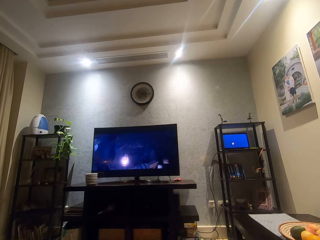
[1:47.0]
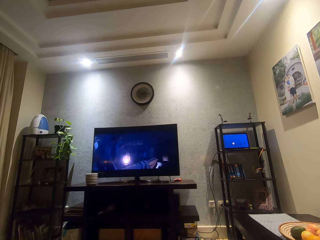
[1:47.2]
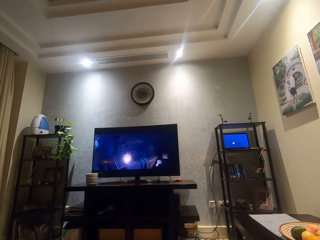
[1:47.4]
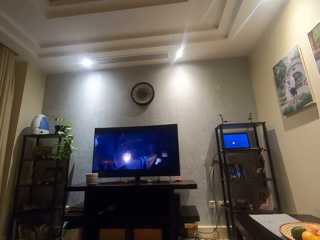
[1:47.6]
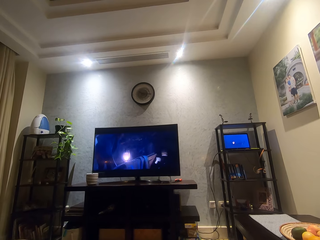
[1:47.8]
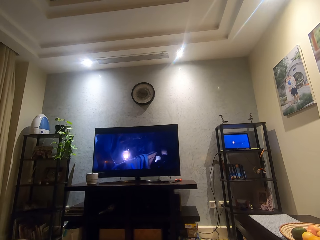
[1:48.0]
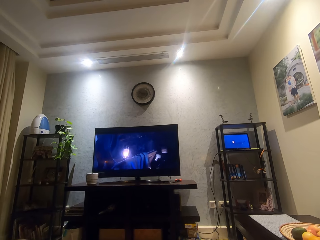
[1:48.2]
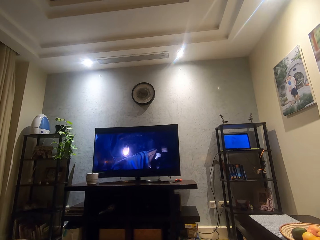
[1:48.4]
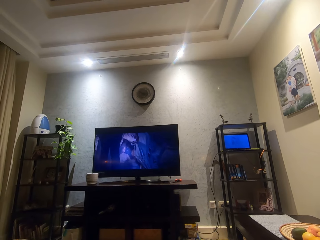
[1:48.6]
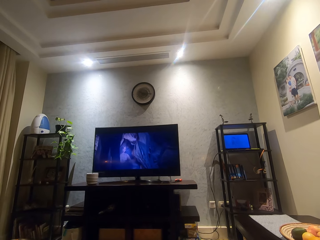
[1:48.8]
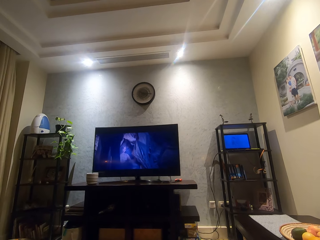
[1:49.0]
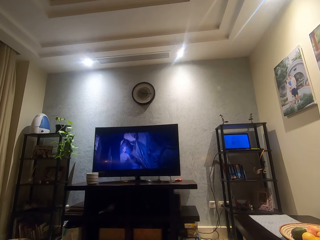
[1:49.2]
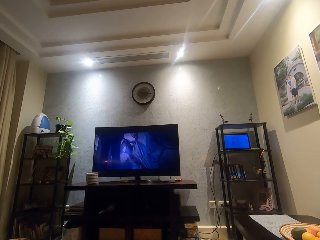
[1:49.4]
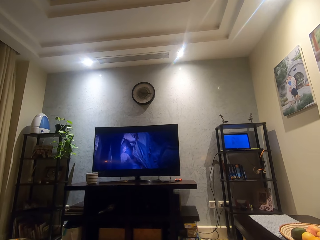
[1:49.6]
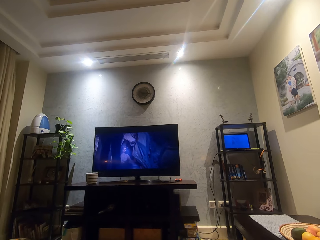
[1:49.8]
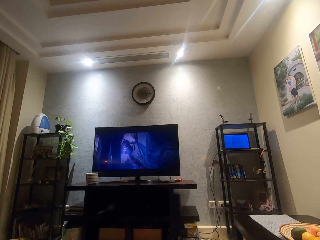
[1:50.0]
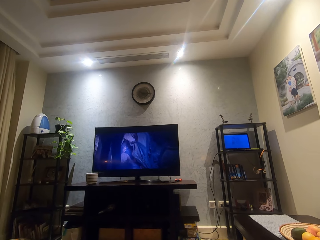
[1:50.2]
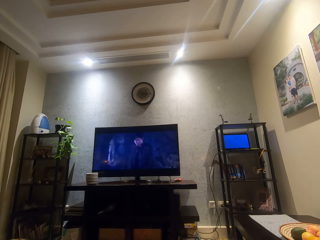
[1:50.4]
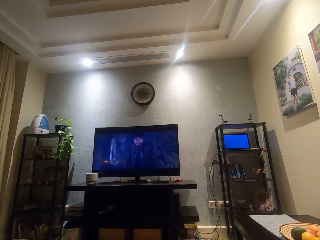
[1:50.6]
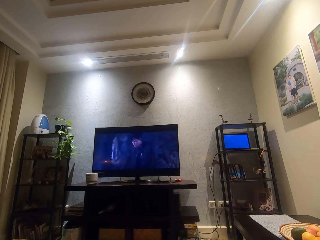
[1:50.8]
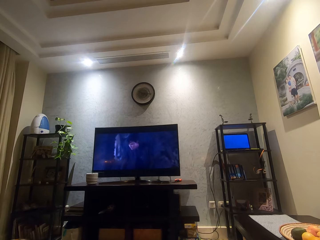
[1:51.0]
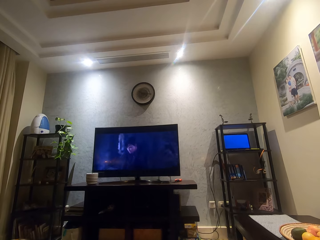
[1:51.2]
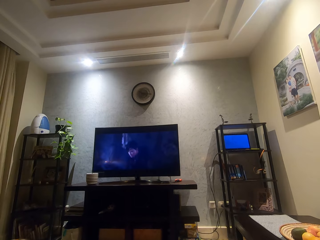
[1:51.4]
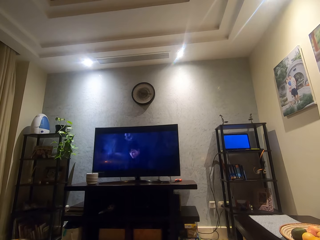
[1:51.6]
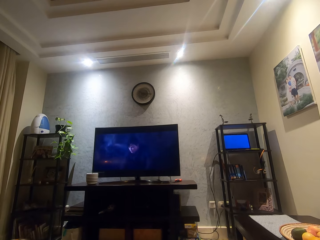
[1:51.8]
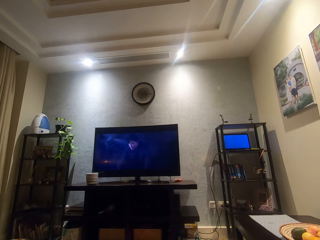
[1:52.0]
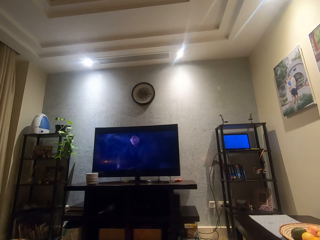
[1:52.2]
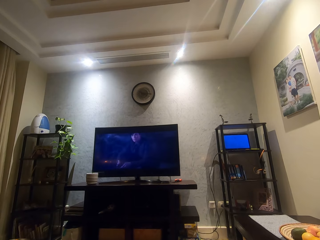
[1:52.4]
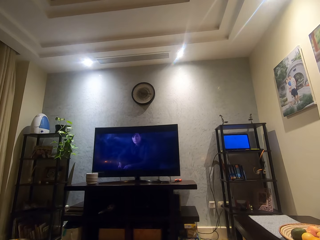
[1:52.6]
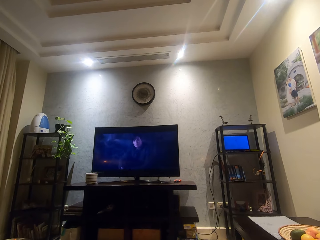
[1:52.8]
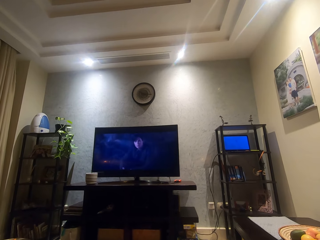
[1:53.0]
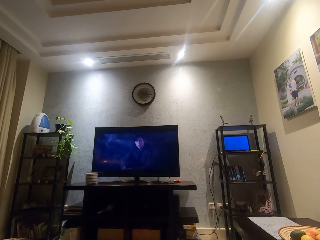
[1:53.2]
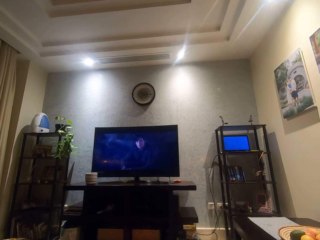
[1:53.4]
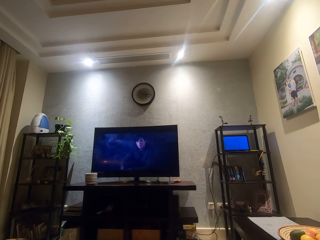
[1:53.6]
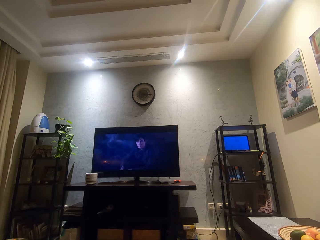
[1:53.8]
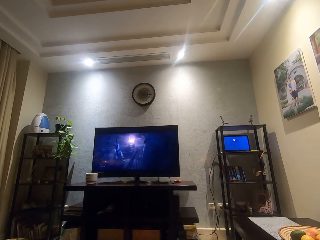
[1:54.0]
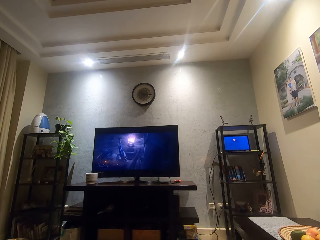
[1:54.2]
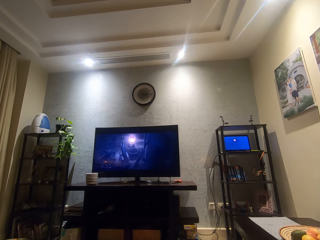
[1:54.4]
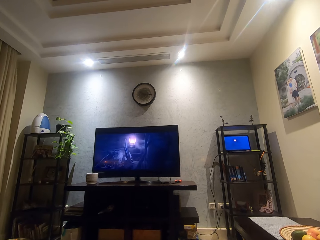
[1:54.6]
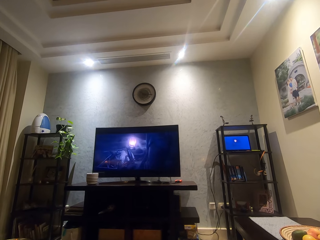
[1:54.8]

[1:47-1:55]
The camera wearer watches a movie.

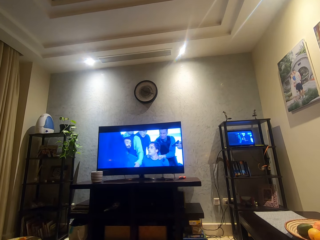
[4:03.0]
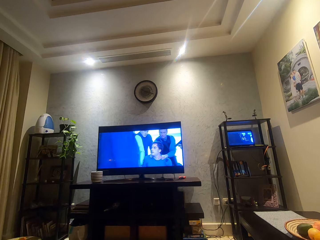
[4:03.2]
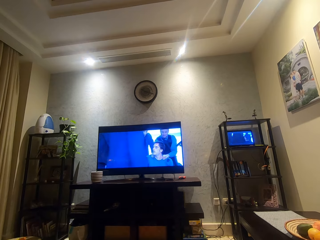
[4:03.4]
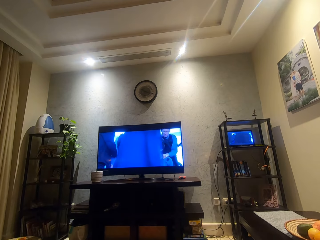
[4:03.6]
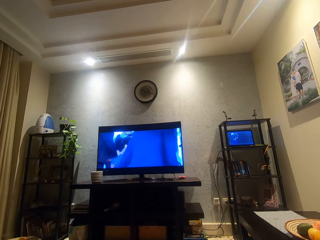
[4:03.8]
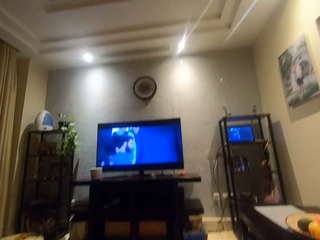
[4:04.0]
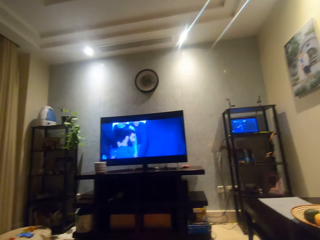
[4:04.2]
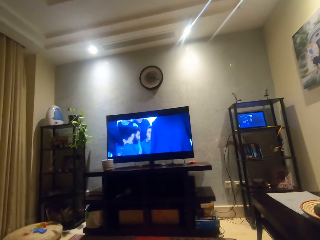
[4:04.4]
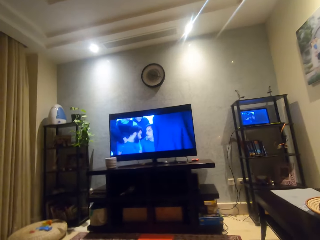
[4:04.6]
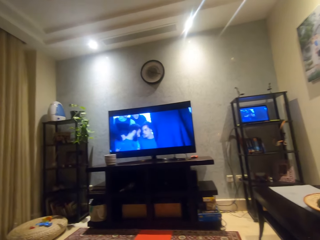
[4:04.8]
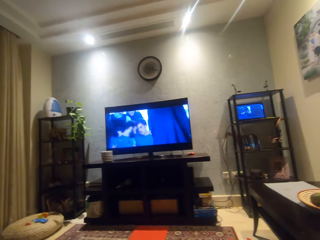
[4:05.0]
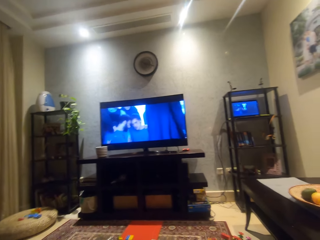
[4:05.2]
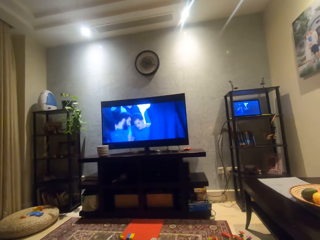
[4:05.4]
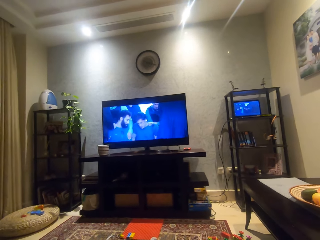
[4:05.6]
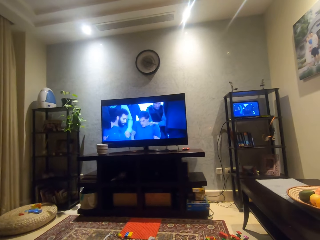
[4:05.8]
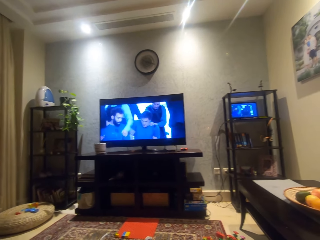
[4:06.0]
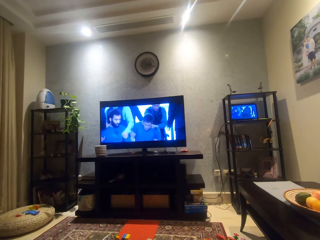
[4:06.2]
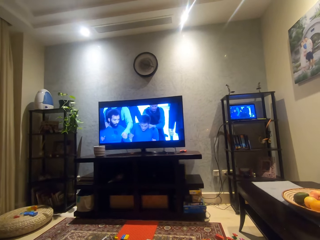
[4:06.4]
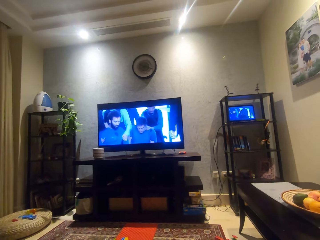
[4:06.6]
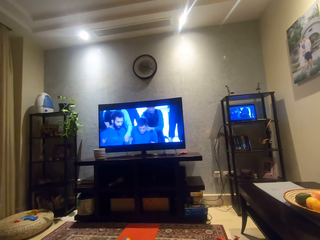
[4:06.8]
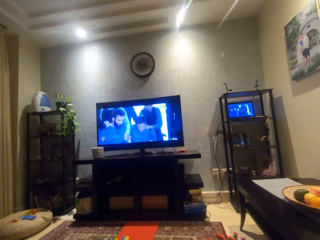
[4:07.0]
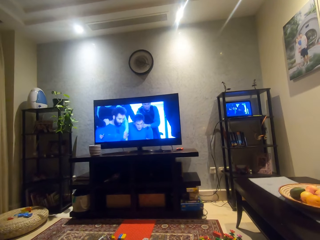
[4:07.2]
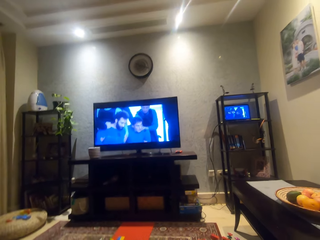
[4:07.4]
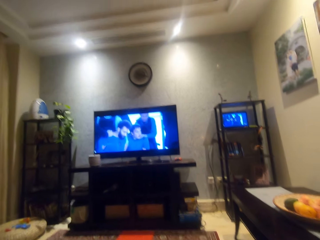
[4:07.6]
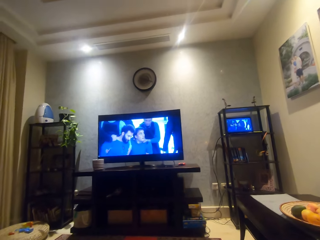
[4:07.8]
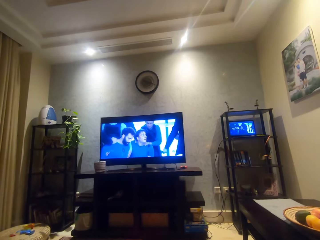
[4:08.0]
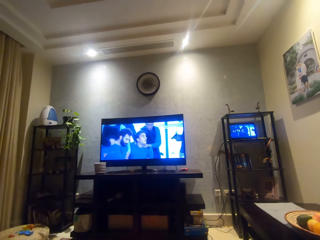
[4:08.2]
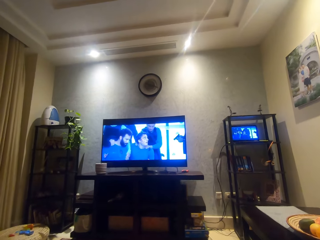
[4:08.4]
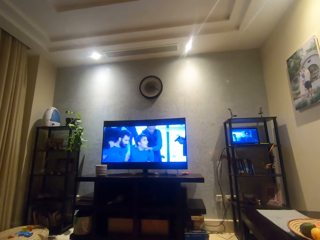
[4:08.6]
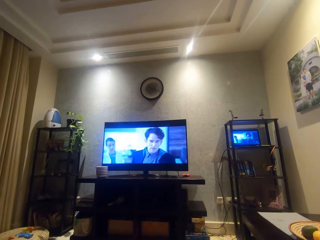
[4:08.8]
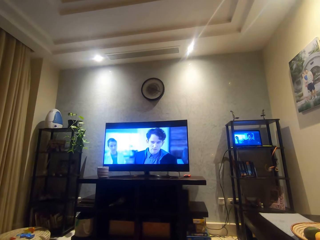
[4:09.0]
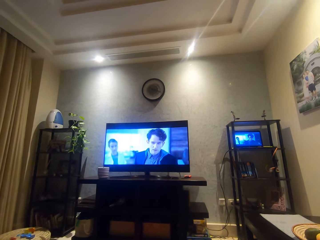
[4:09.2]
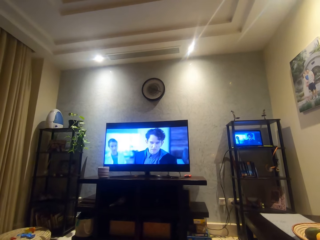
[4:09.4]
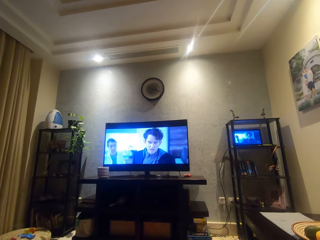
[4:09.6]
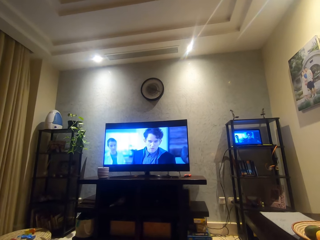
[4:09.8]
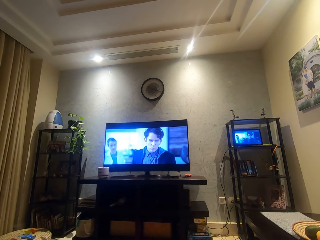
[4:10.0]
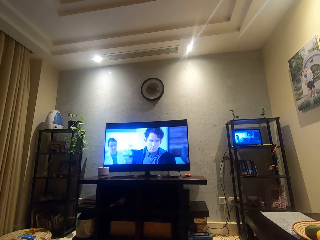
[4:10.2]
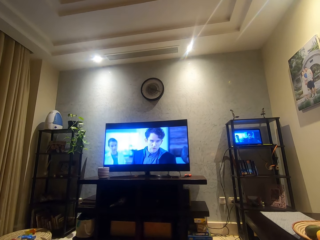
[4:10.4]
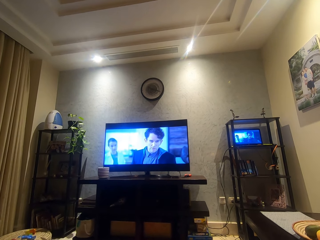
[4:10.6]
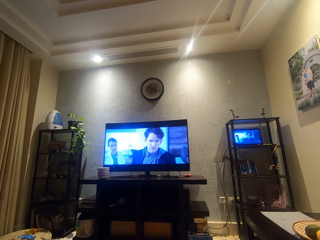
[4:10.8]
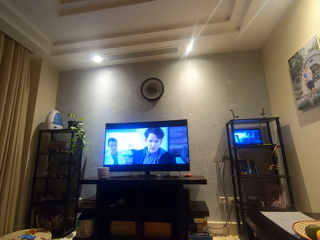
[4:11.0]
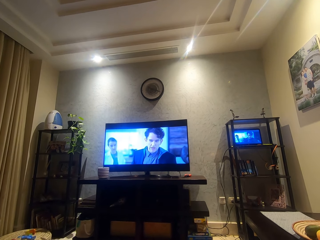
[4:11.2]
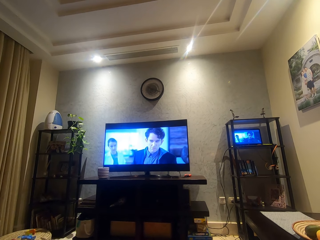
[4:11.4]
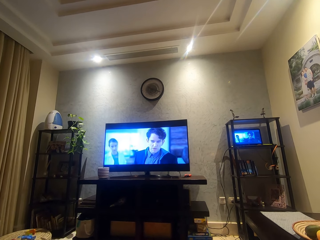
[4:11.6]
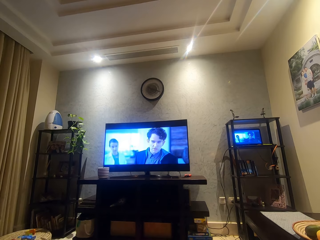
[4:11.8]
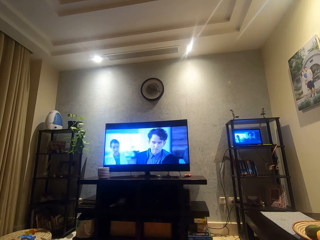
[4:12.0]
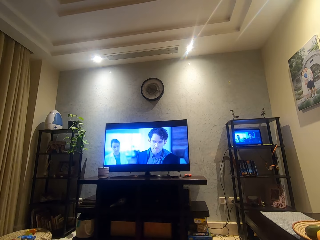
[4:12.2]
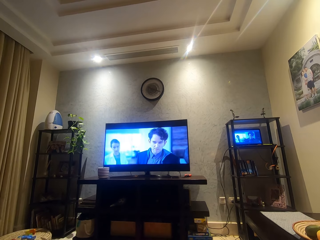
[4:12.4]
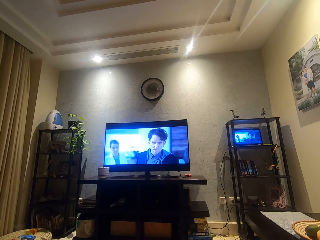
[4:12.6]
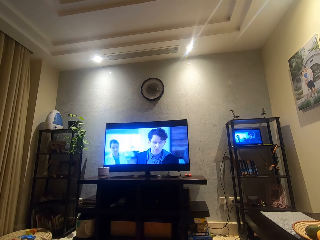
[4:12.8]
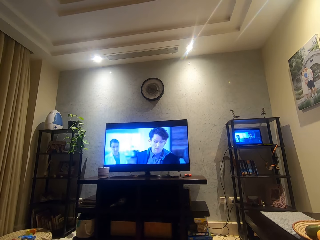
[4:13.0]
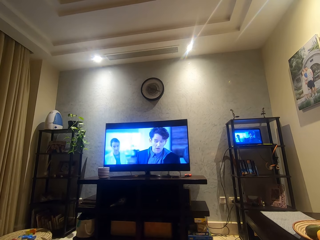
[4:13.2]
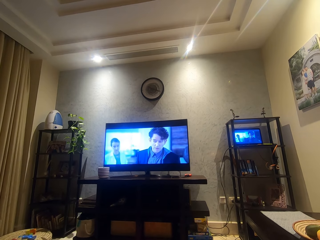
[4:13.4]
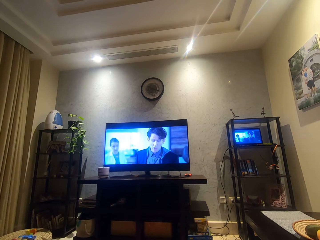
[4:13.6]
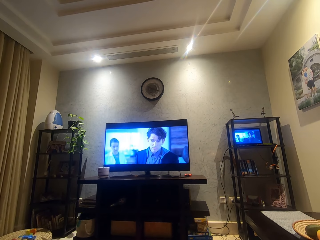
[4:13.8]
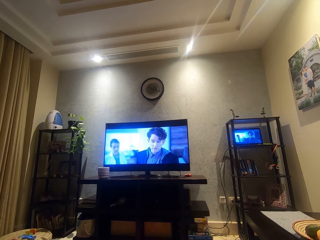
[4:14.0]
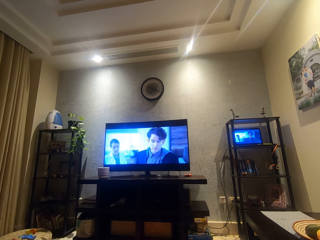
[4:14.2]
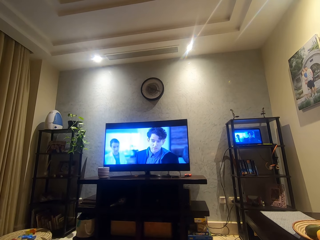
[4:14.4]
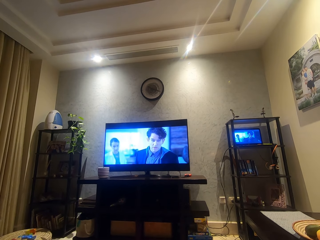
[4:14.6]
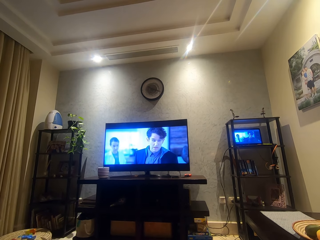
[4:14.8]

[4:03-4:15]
The camera wearer turns to the side. They watch a movie.
